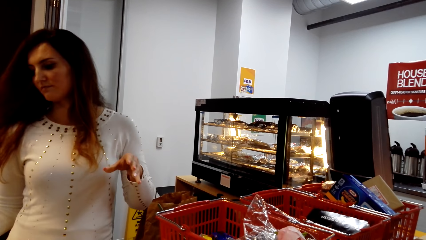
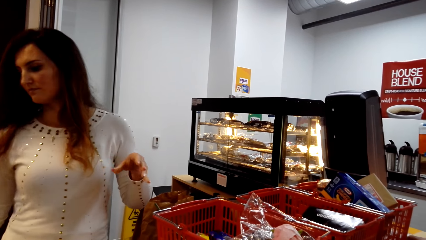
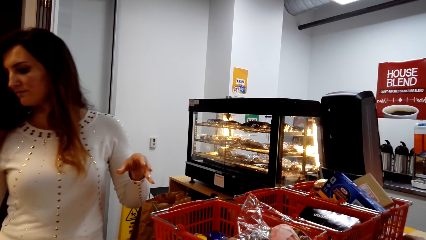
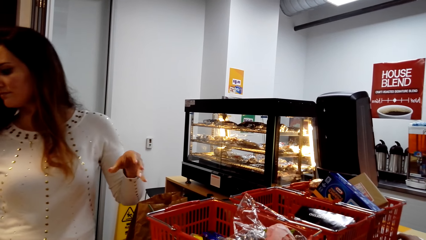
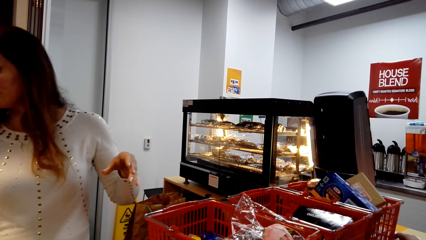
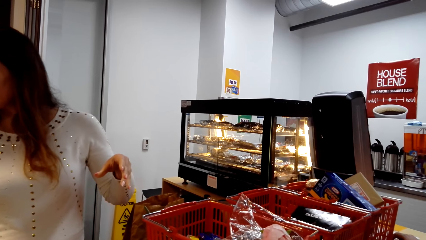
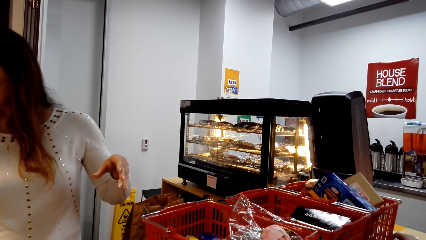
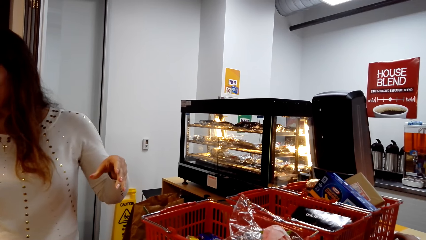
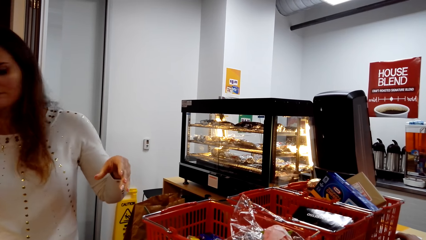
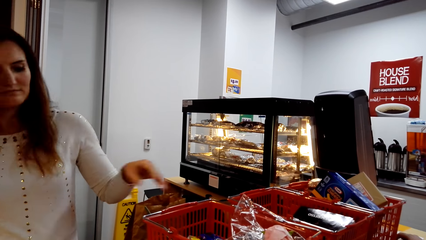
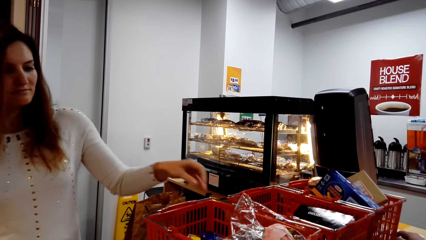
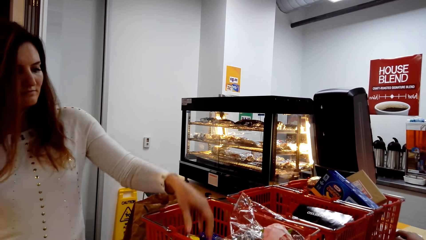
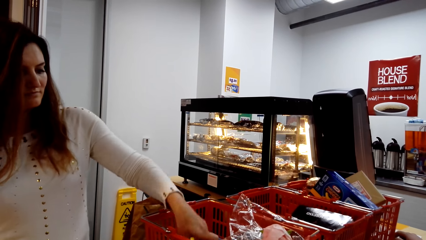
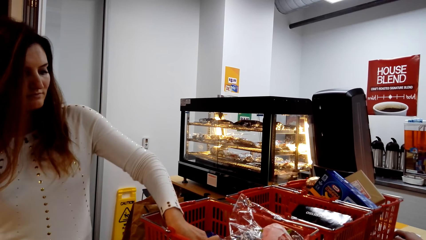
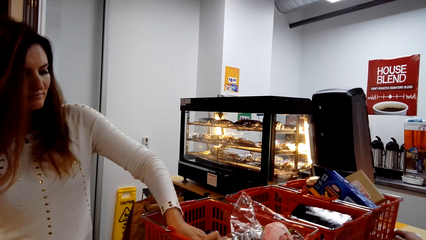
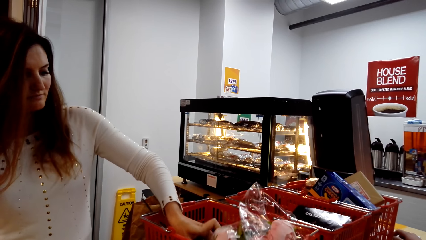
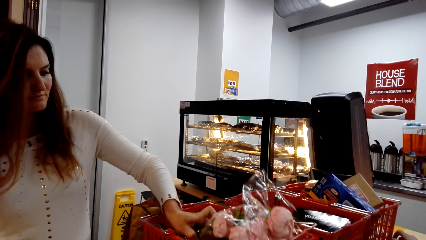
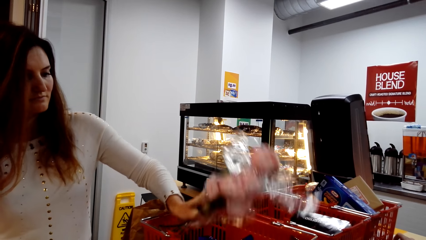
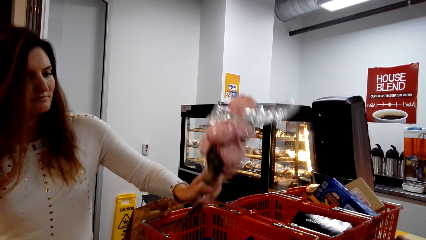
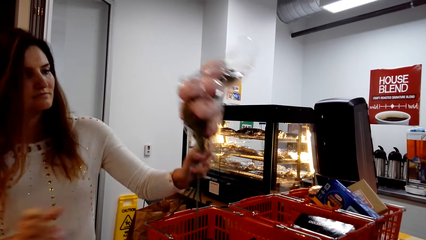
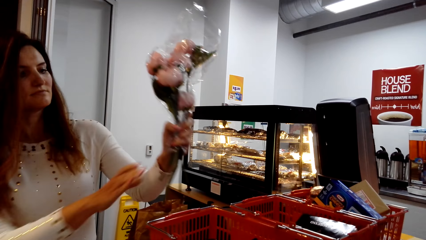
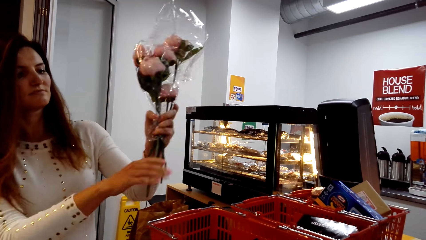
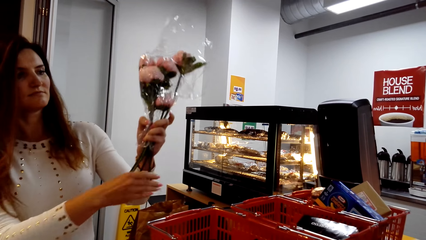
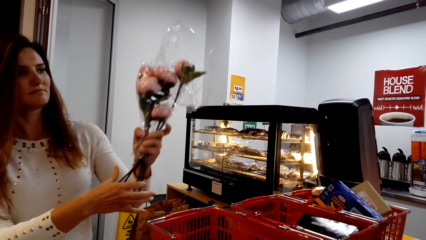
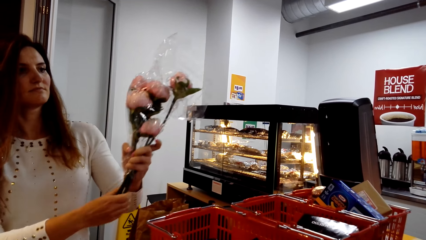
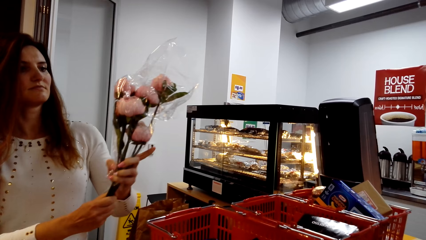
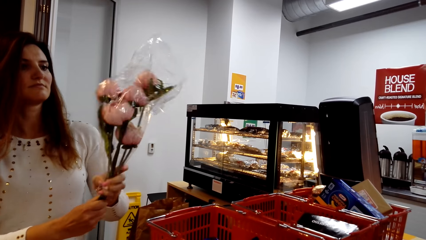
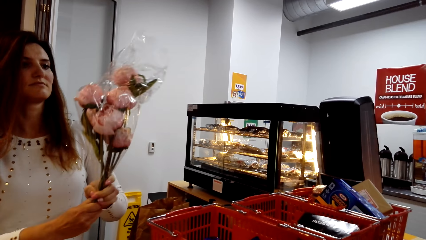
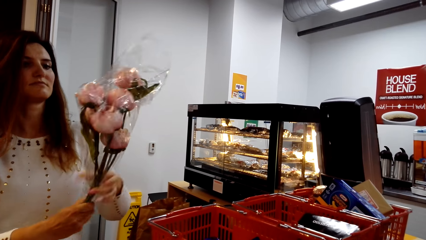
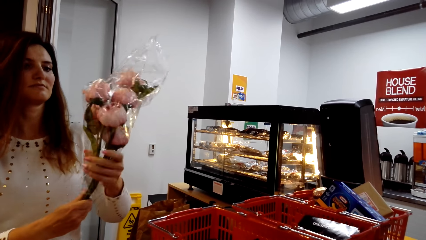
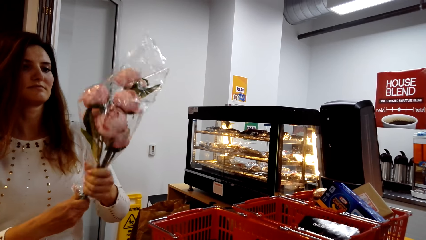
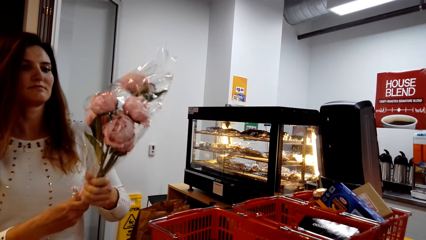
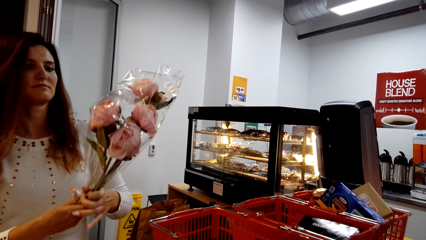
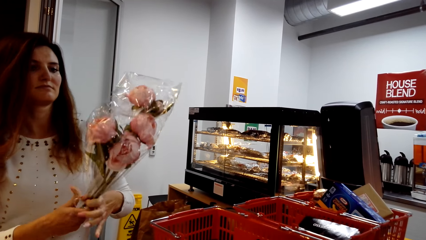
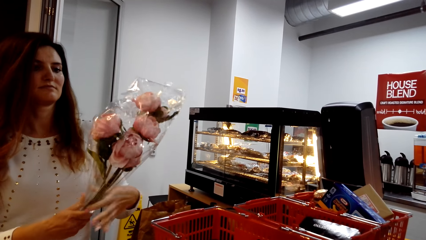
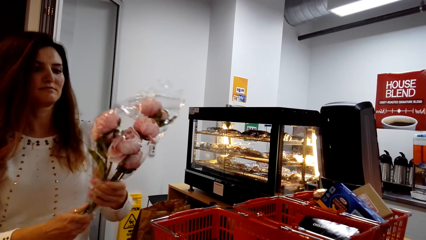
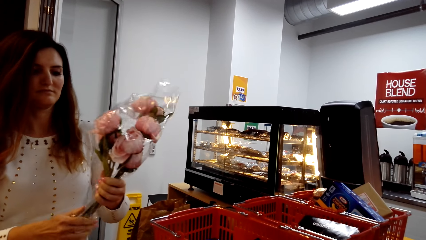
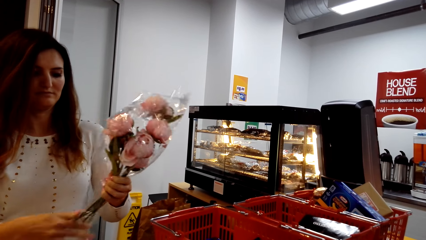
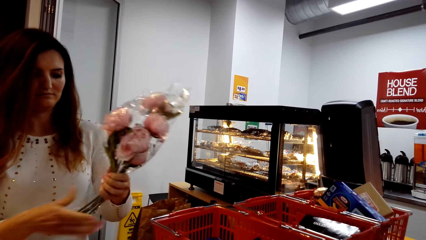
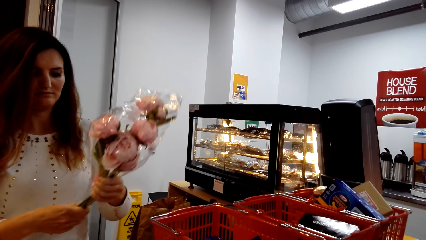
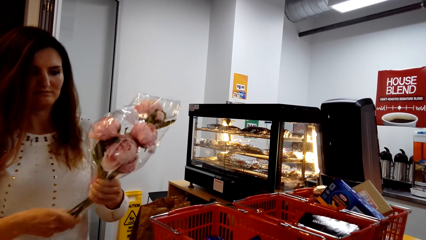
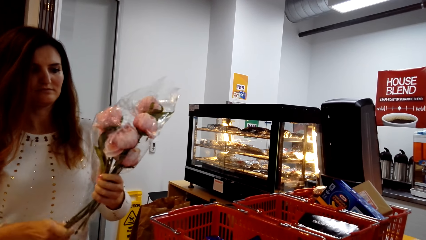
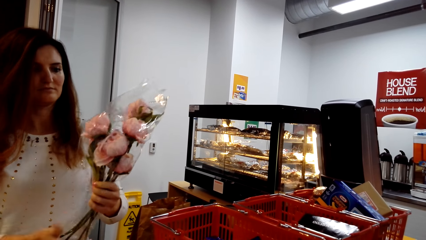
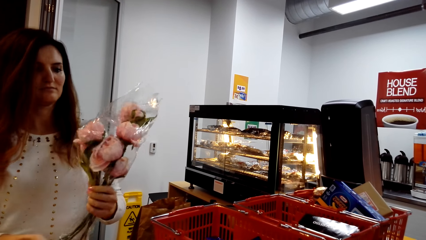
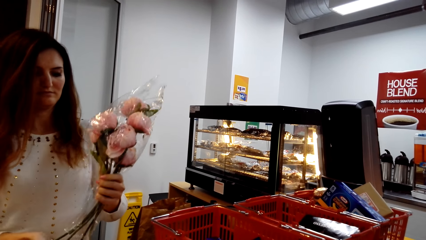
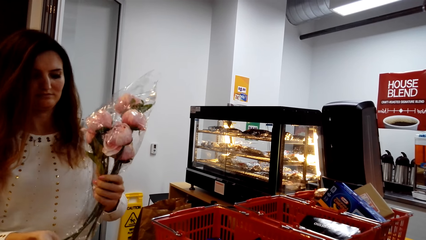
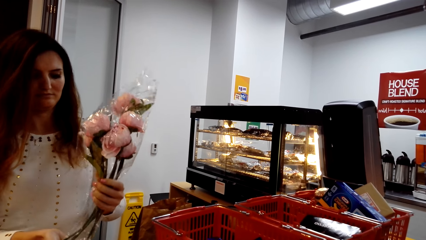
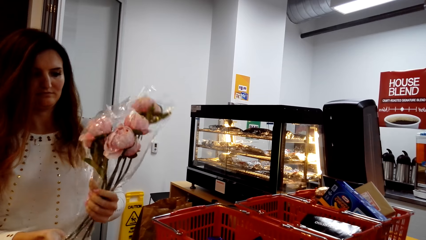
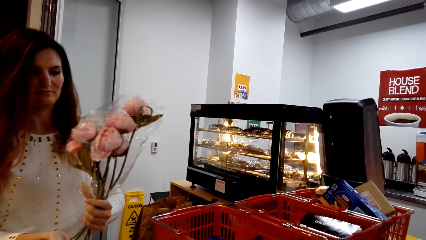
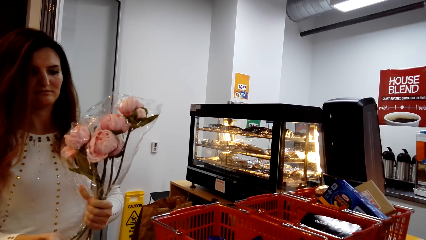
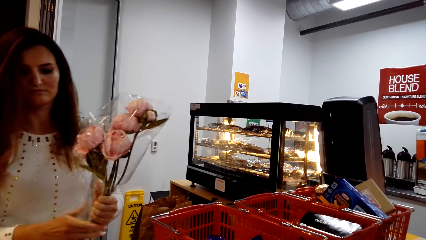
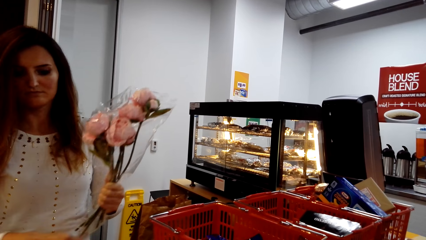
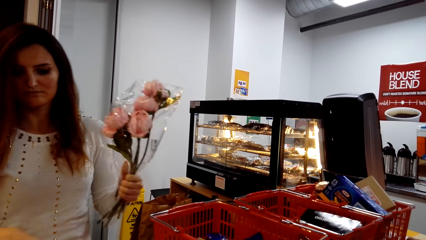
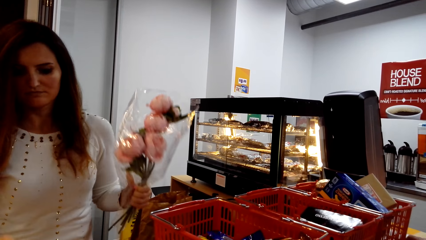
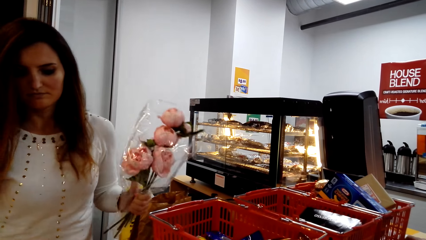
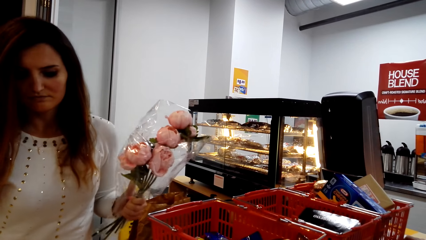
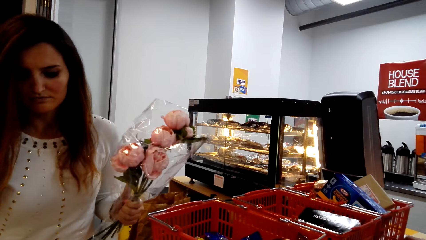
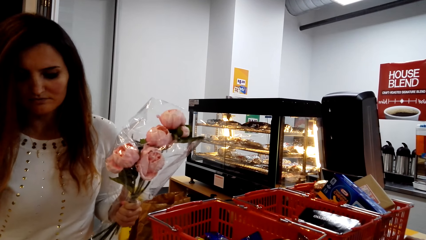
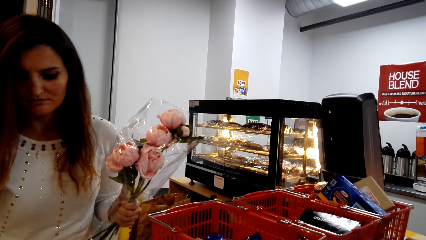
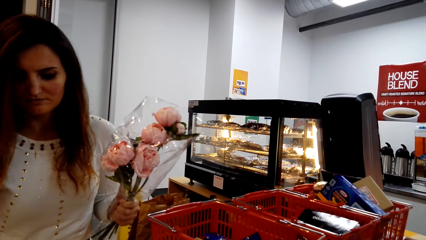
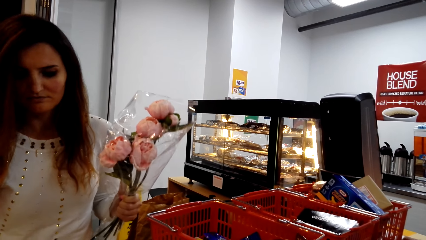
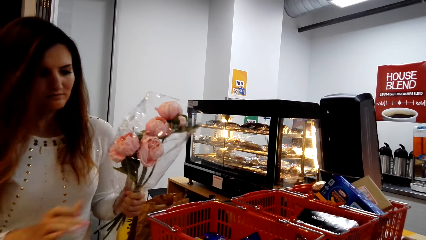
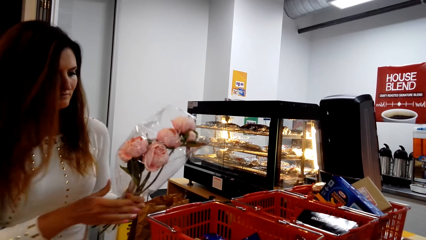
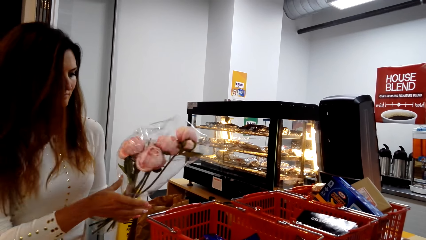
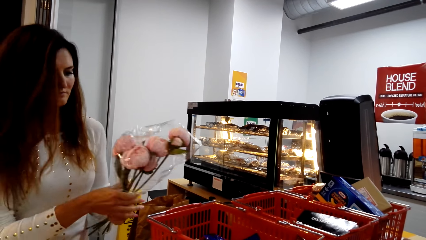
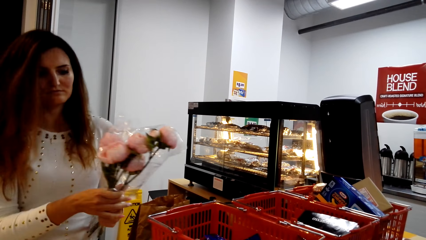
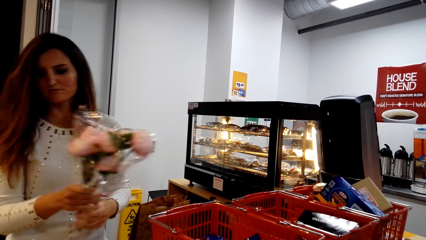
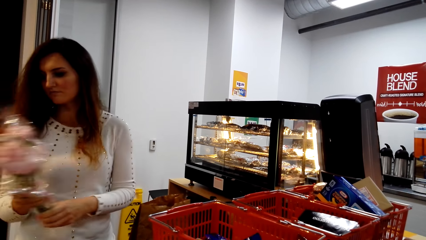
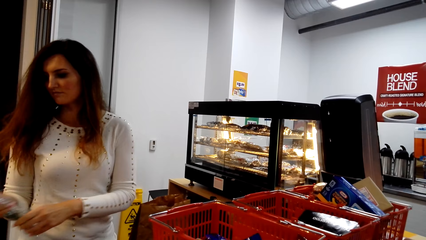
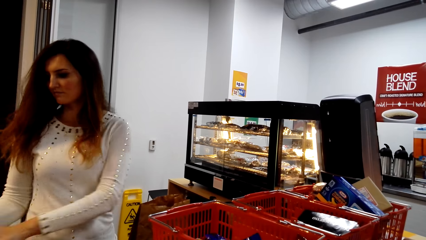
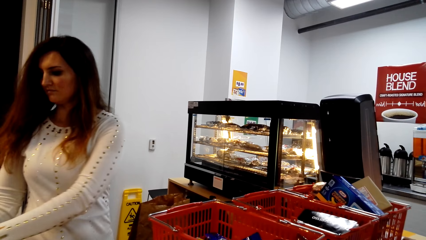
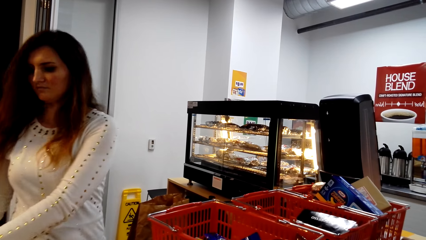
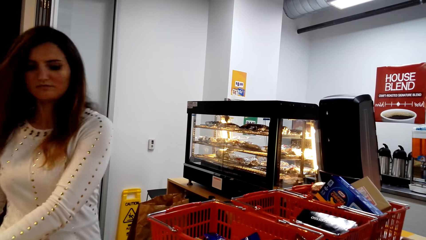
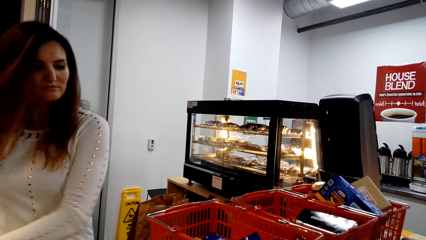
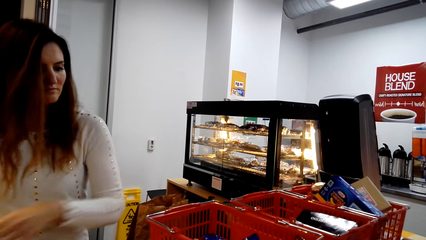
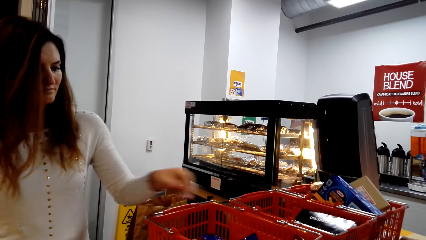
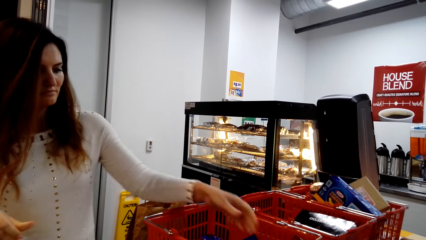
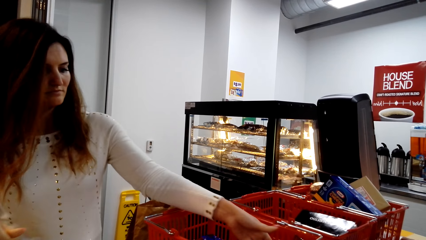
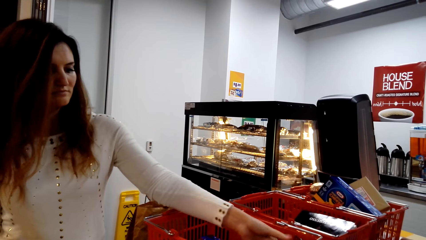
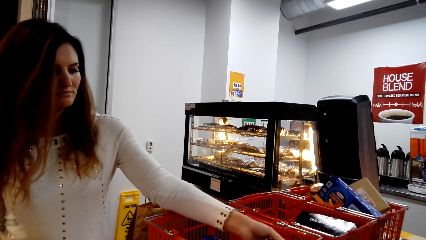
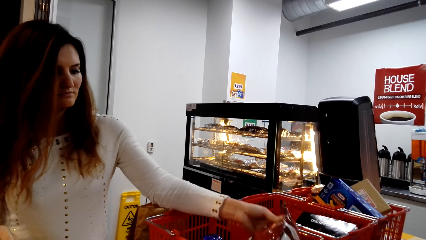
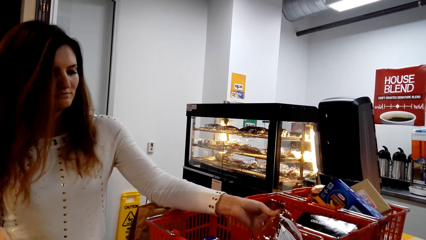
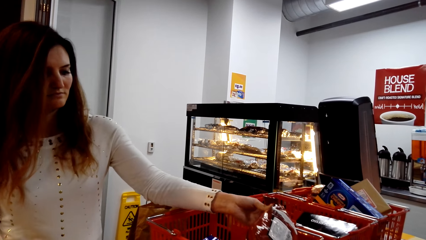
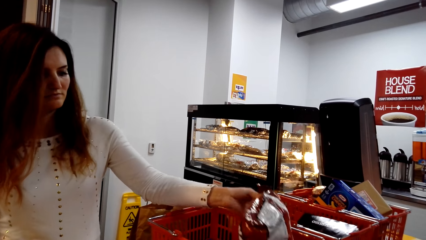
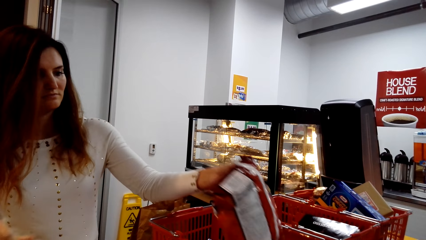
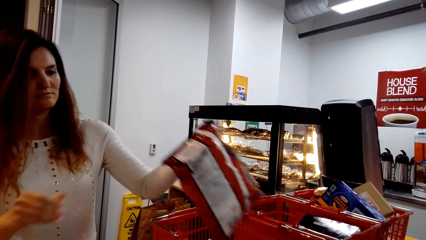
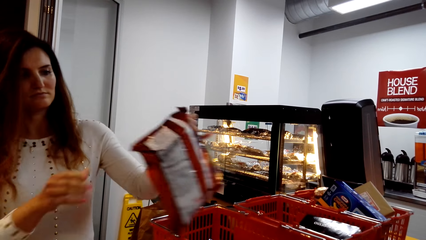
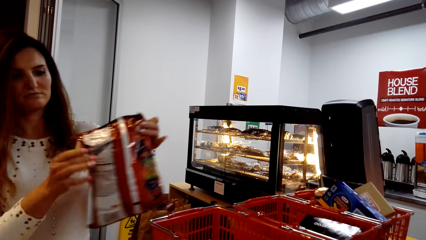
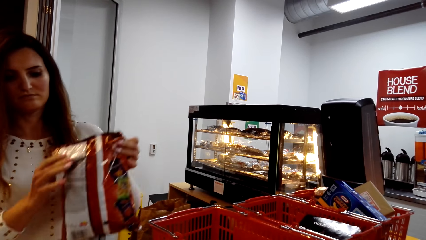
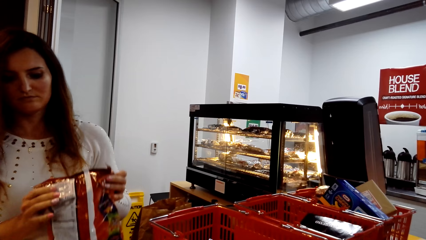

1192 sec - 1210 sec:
A lady puts the bottle away on the table. The lady takes a flower and holds the flower. The lady holds the flower. The lady puts the flower away and takes a packet.
